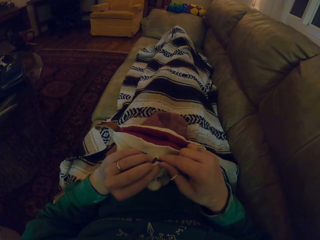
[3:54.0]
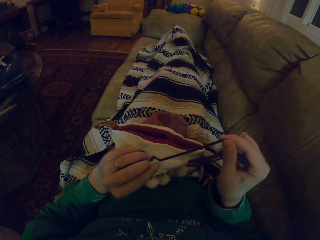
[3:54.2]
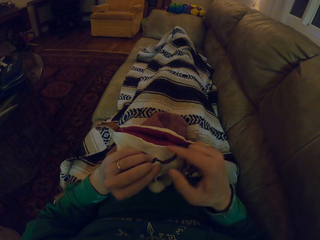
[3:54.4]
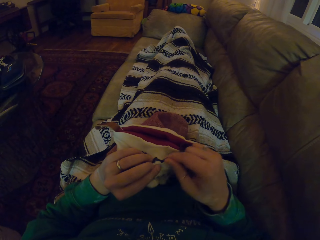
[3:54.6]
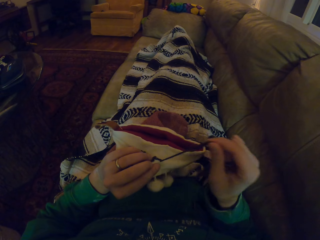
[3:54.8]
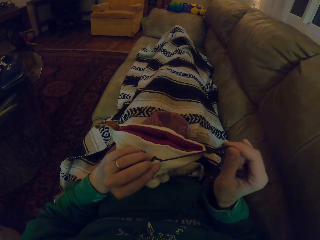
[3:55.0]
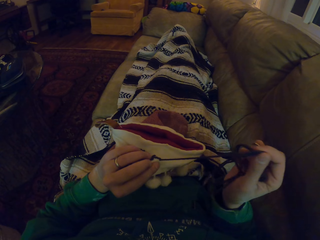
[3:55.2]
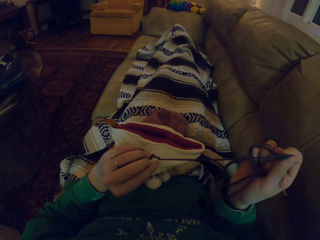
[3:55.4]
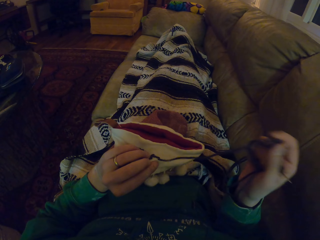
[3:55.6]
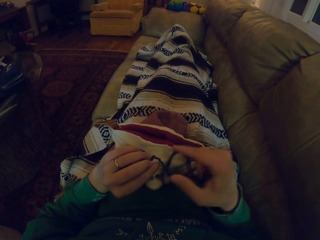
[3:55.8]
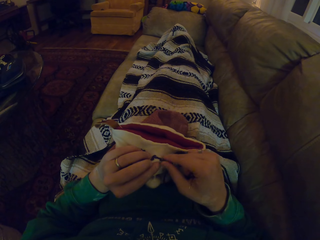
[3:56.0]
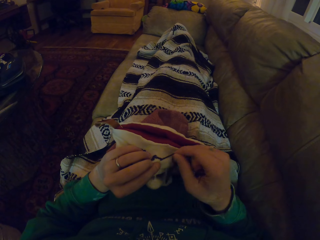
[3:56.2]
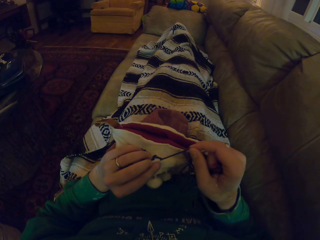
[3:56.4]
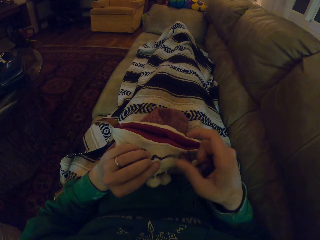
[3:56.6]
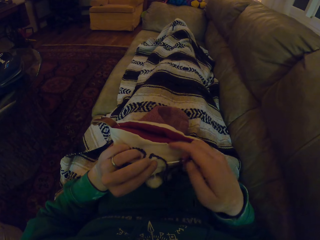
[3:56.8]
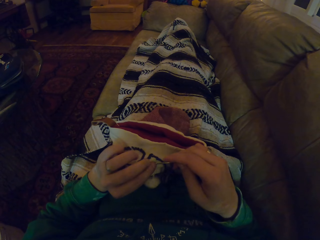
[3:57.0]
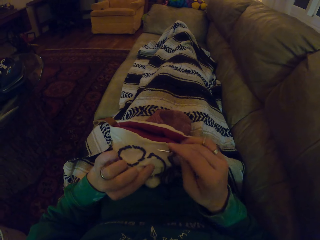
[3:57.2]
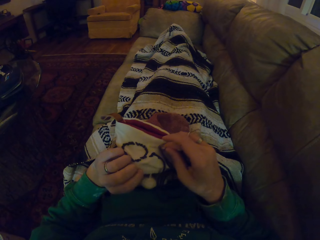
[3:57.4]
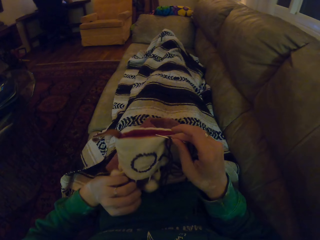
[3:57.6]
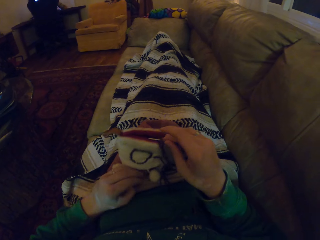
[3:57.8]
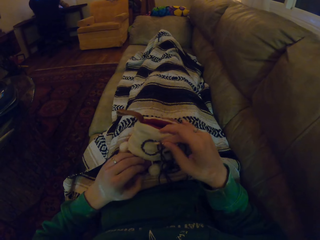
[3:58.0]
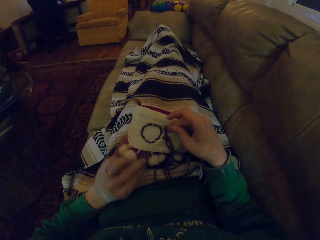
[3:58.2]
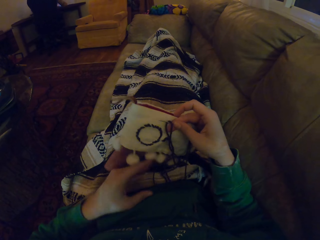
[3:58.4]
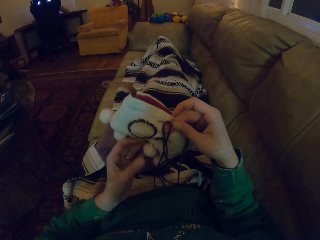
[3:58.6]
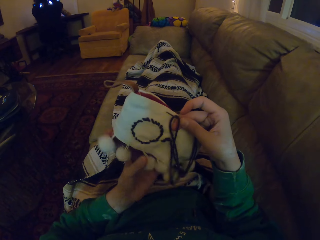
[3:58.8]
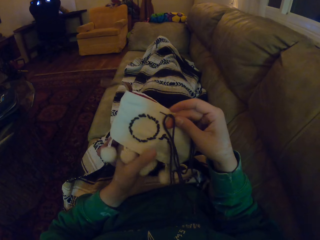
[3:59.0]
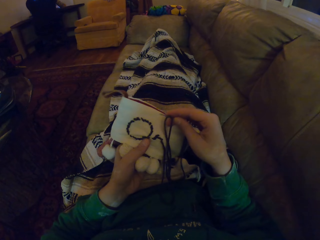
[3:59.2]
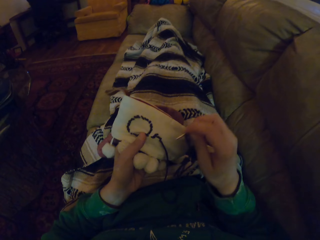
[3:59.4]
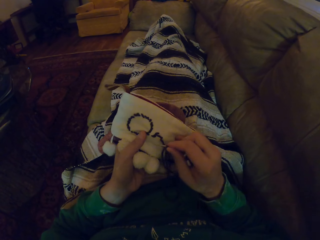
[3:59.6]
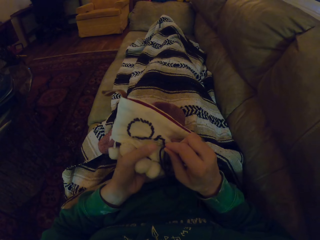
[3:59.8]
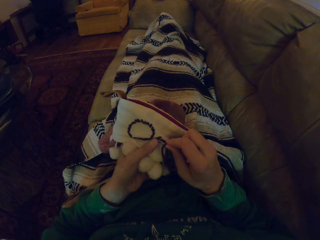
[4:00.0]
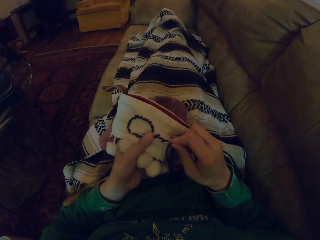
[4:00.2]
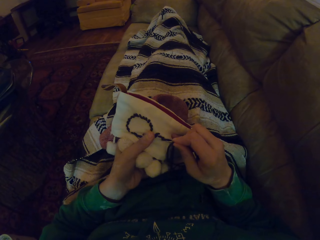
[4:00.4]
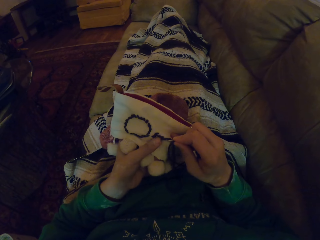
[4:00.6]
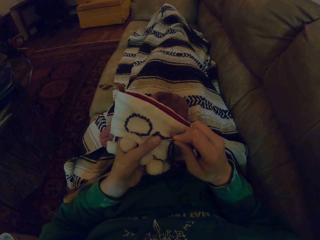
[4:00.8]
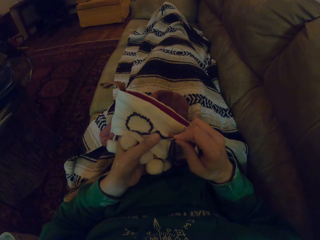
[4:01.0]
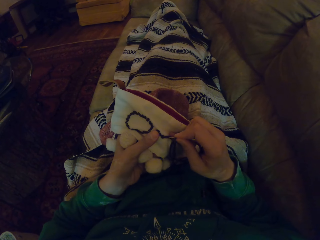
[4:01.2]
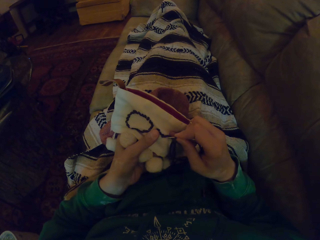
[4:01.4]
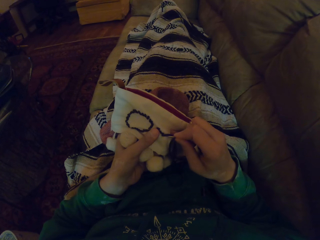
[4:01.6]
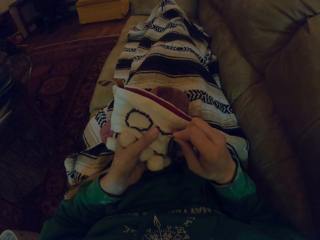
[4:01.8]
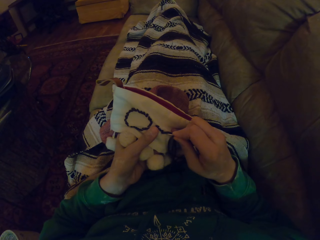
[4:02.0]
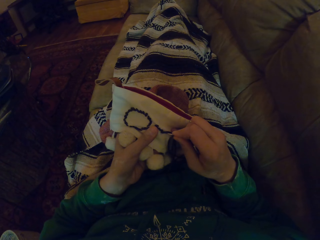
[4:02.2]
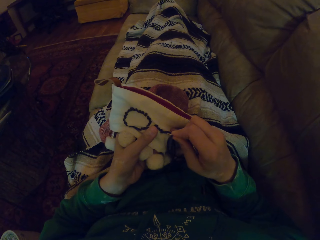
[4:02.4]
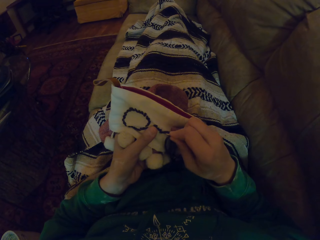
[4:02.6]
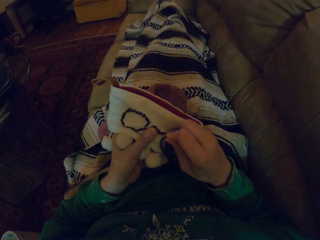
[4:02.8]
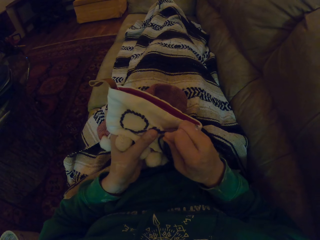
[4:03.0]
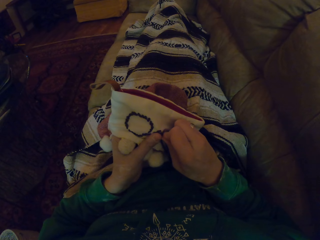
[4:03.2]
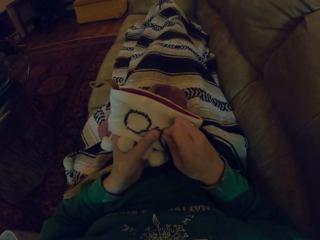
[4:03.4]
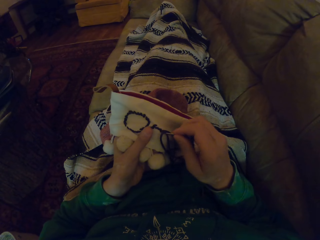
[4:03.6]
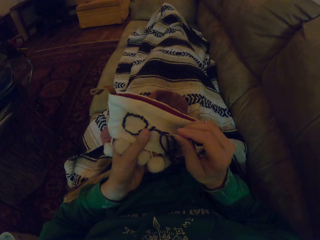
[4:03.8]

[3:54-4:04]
The camera wearer adjusts the garment. They straighten the garment. They knit the garment.

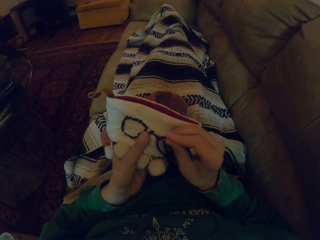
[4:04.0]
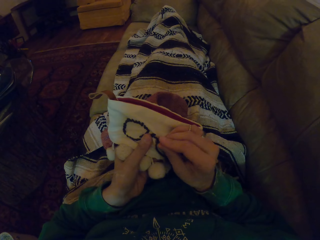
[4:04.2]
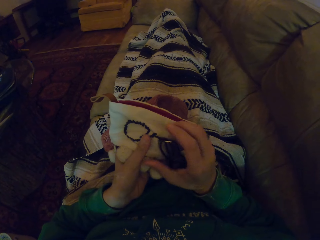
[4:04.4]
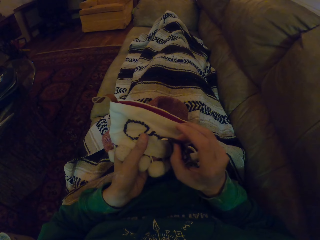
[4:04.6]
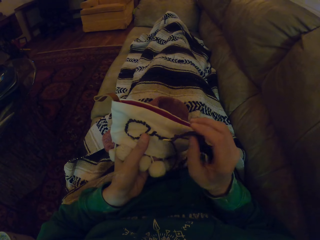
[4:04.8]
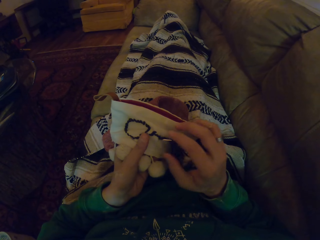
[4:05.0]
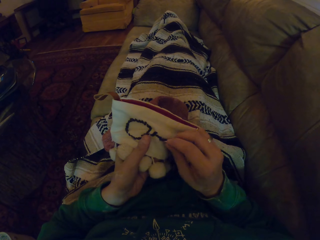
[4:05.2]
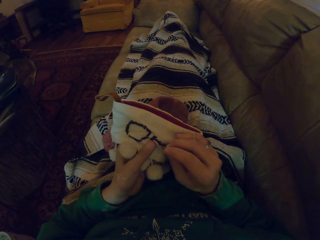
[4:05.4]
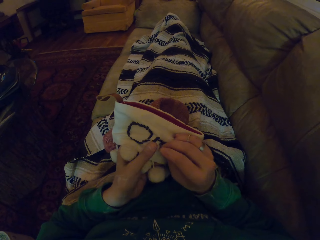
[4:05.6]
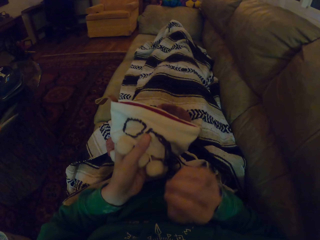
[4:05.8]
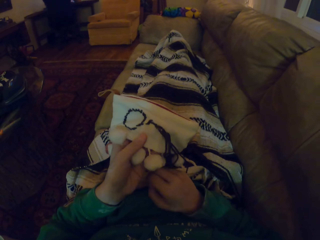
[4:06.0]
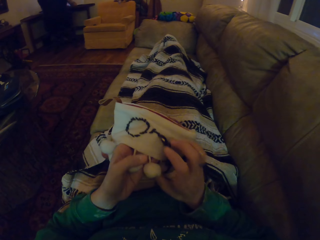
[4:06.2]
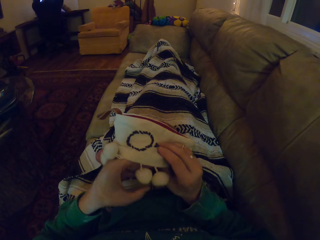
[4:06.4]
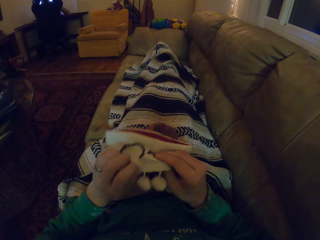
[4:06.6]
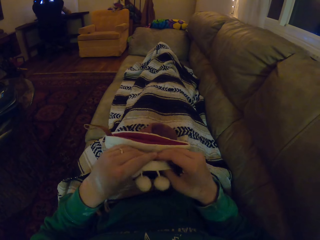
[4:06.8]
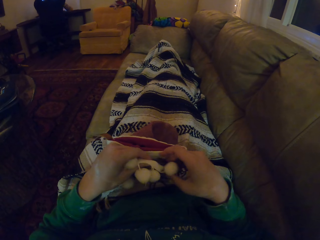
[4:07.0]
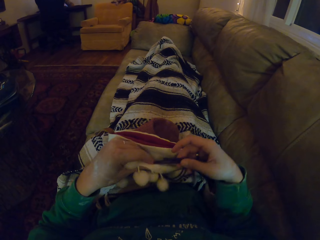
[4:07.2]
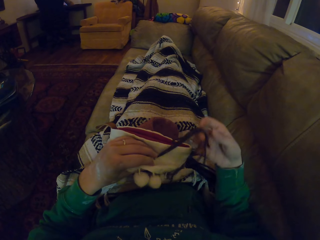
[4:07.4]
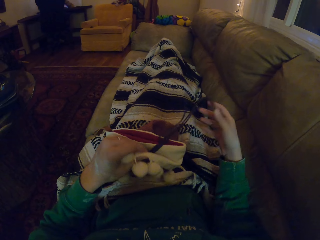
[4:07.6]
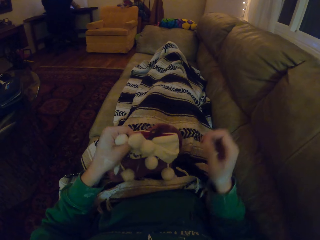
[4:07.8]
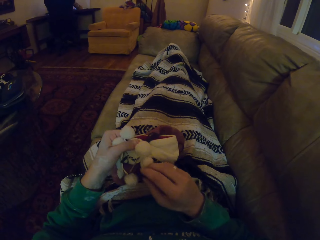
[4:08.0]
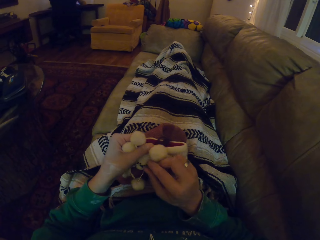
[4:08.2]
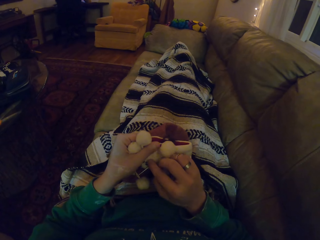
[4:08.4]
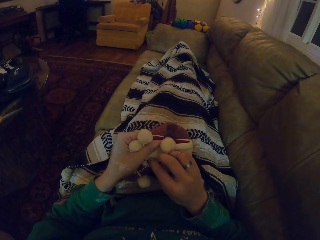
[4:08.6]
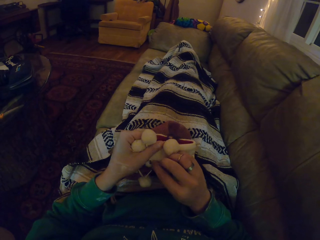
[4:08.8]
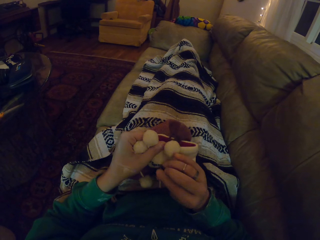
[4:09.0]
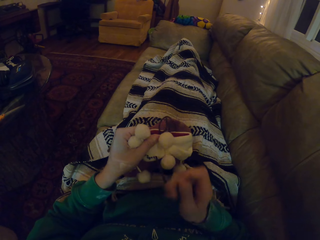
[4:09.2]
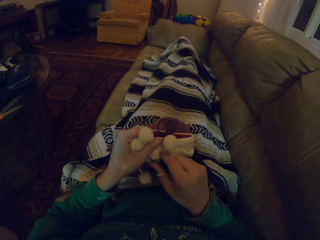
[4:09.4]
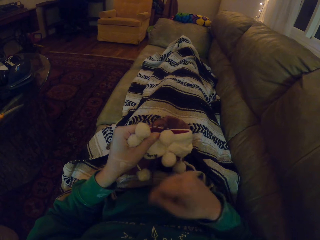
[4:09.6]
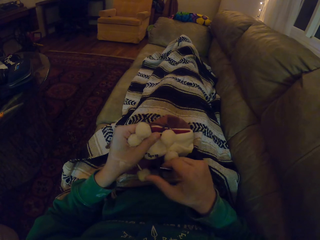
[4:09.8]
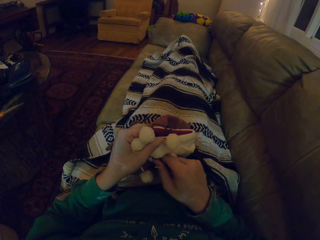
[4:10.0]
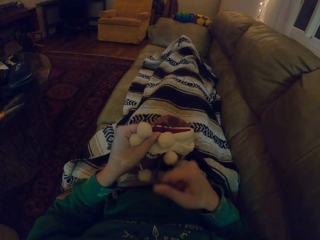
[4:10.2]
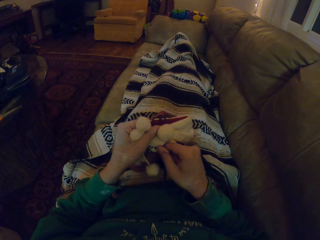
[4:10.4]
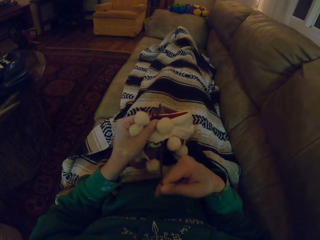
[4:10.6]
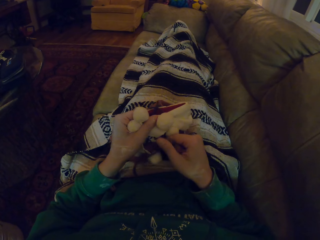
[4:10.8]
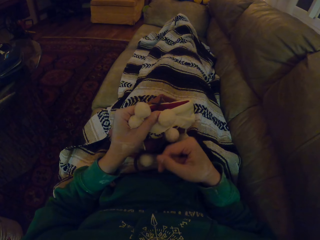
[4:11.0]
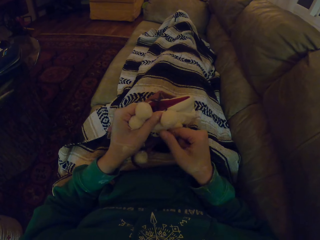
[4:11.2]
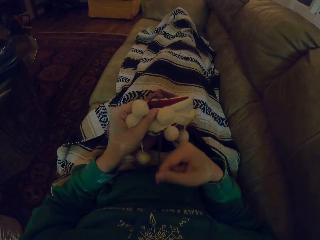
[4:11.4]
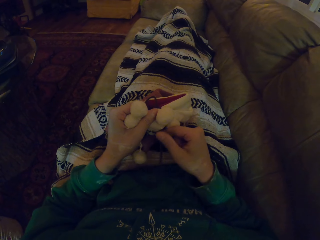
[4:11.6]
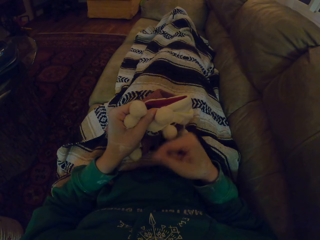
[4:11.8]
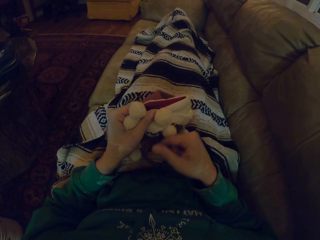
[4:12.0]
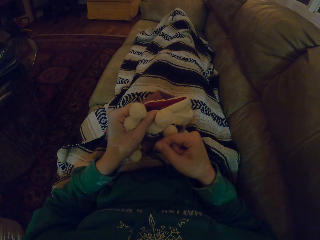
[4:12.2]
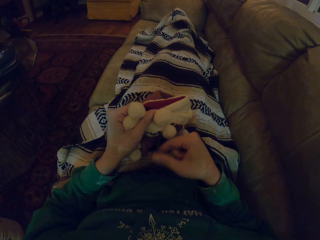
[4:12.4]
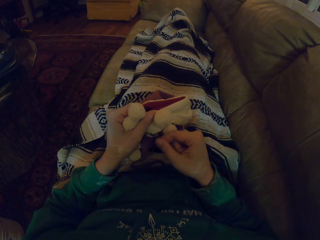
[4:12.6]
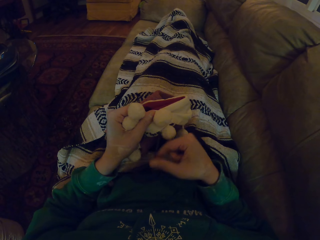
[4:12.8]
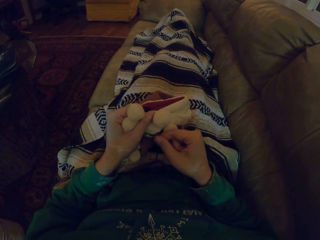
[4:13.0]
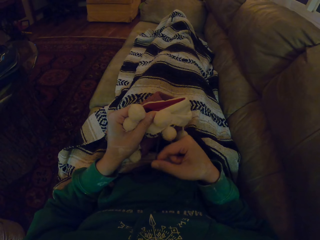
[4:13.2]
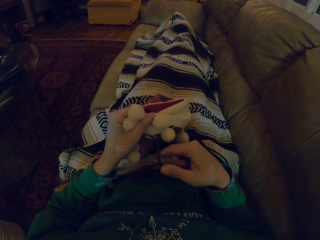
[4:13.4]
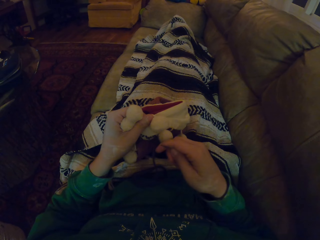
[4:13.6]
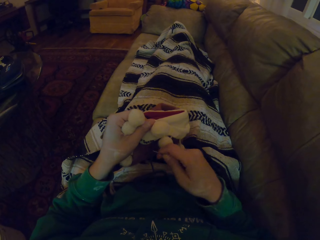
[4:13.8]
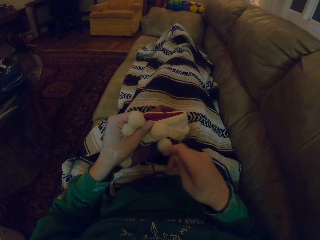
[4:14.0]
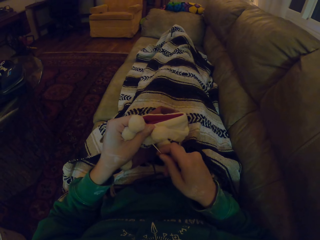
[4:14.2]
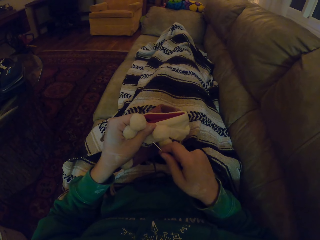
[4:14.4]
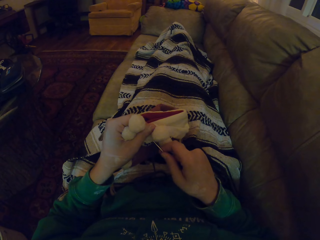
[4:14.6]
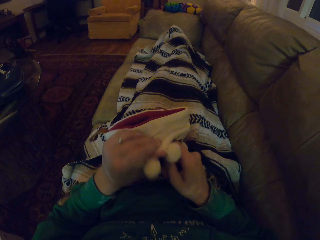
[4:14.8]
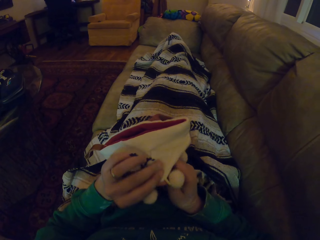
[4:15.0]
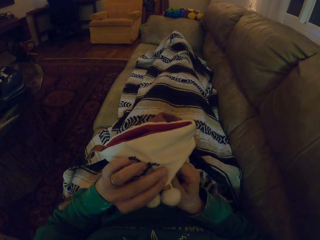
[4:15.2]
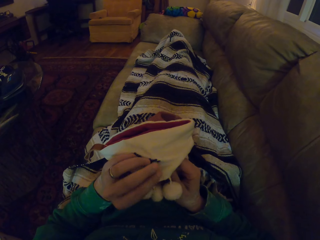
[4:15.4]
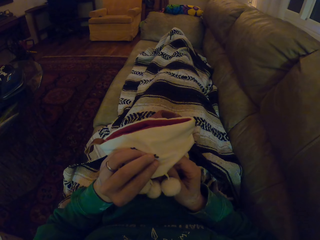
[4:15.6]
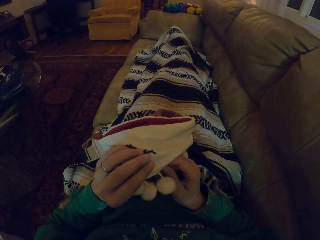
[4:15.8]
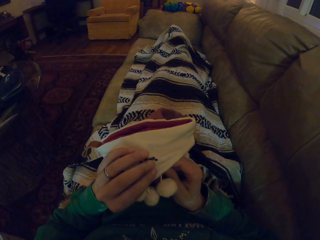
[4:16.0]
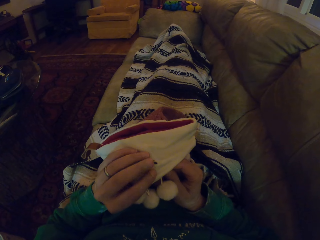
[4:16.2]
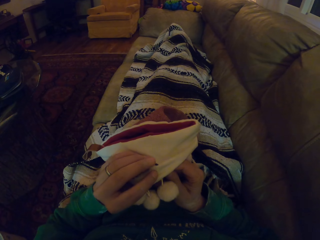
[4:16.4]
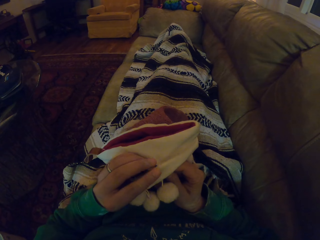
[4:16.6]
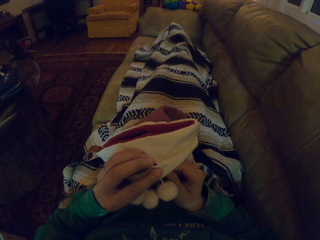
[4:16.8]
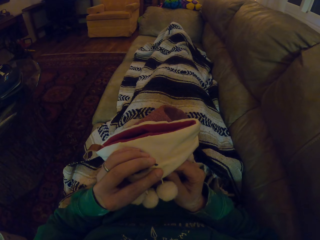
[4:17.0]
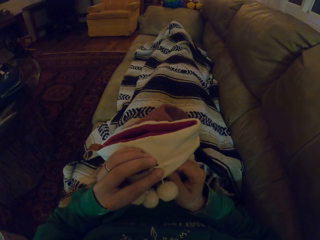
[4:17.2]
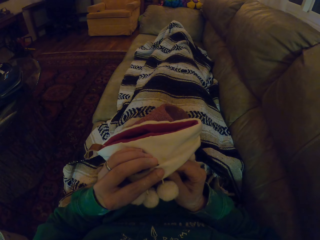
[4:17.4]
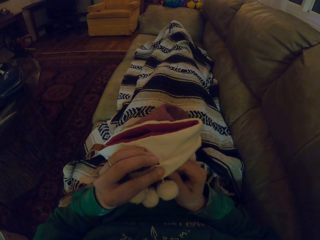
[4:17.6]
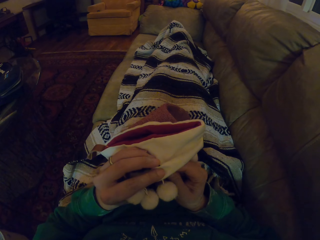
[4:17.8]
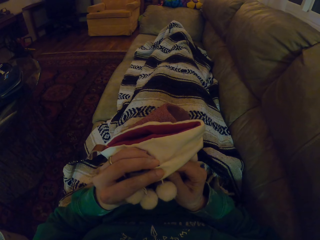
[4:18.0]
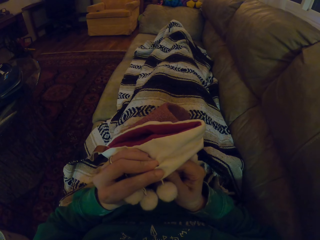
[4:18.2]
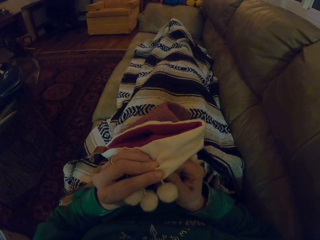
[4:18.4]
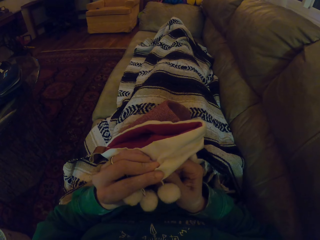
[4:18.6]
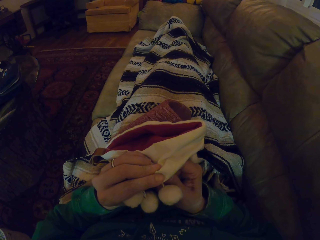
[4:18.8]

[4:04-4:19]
The camera wearer moves the thread. They push the sewing needle. They fold the garment. They move the thread. They pull the thread. They knit the garment. They turn the garment. They knit the garment.
